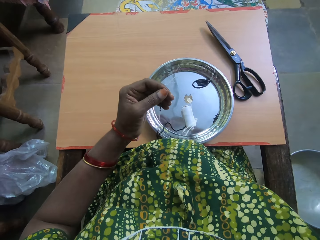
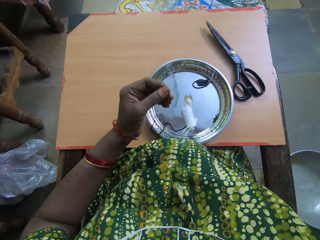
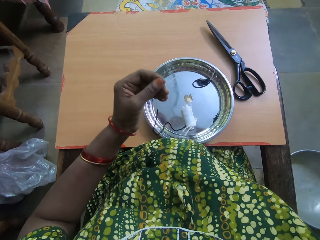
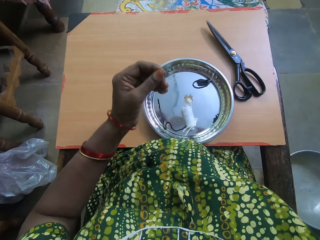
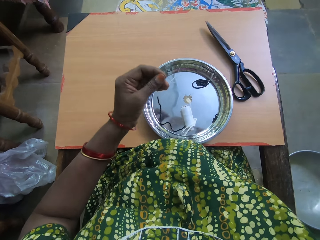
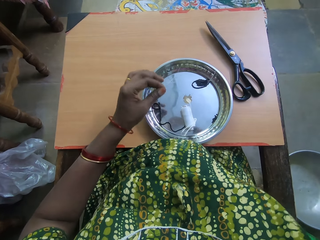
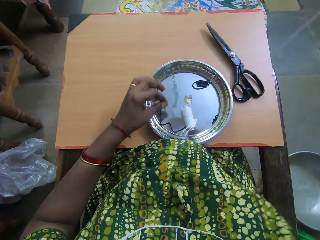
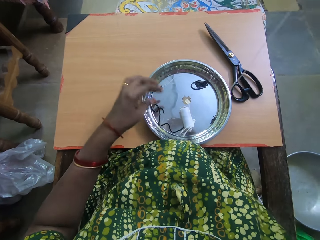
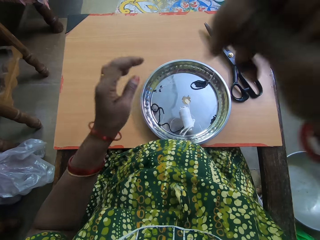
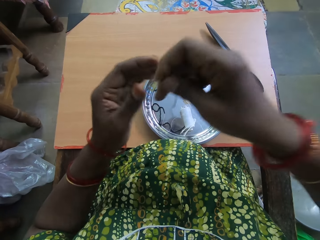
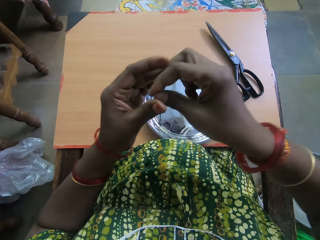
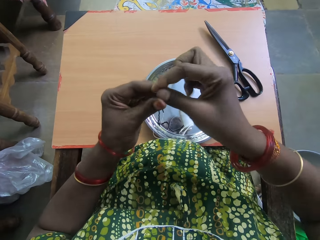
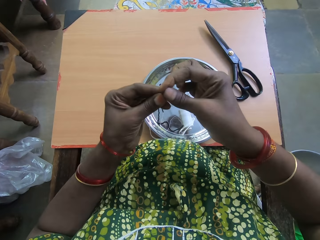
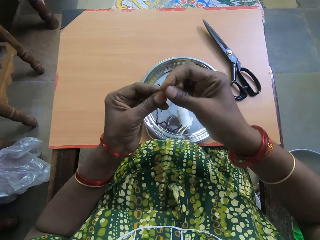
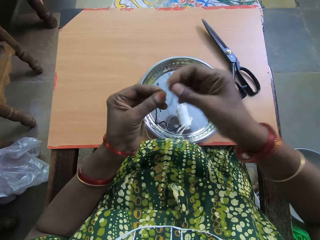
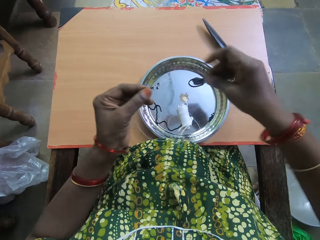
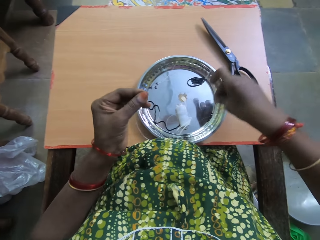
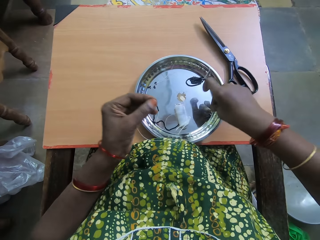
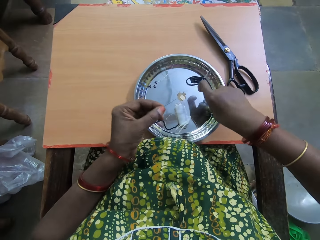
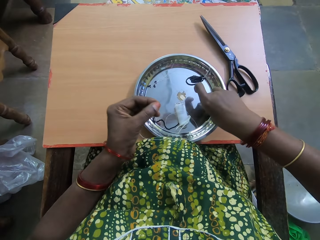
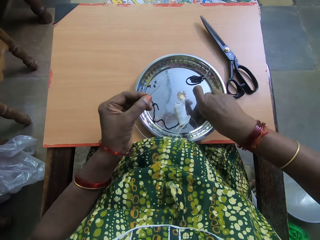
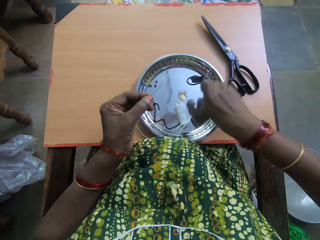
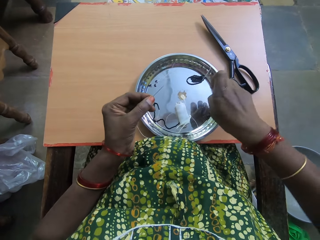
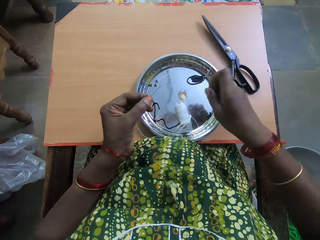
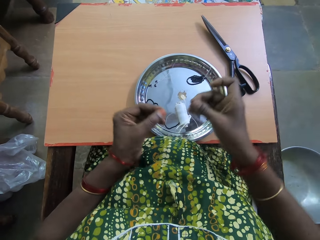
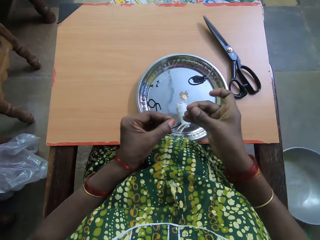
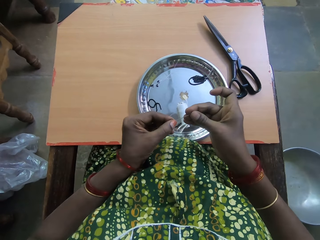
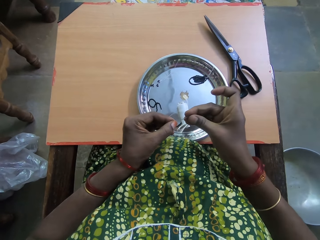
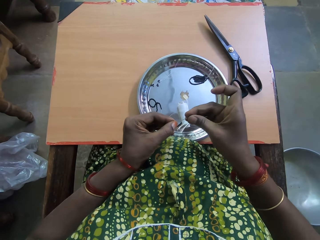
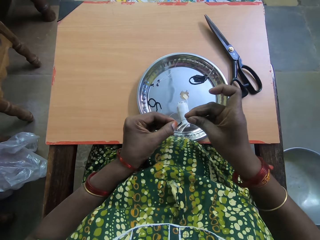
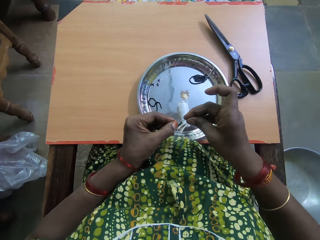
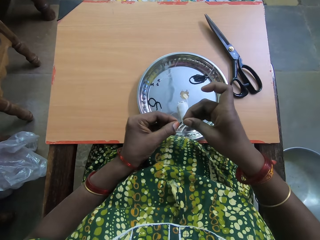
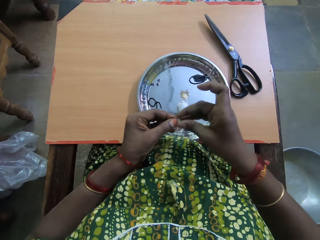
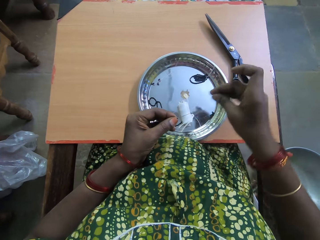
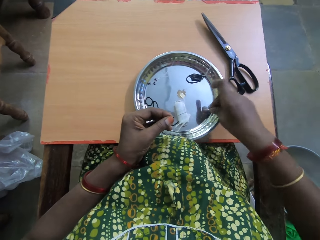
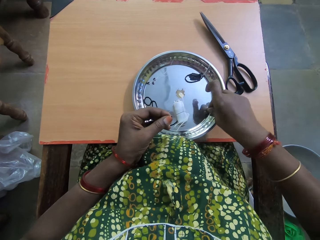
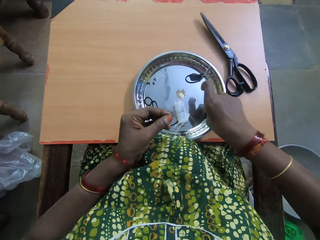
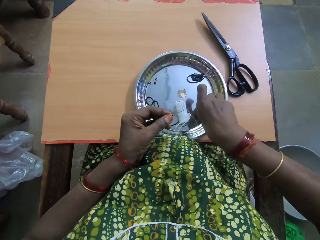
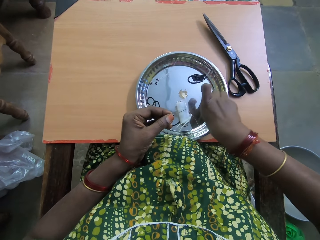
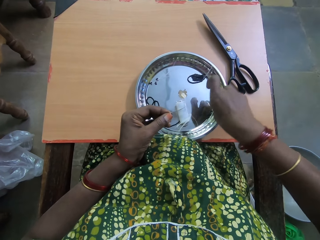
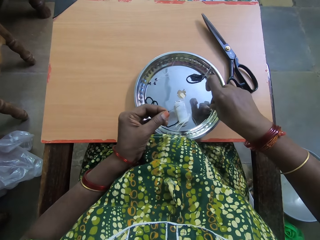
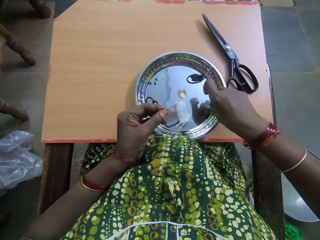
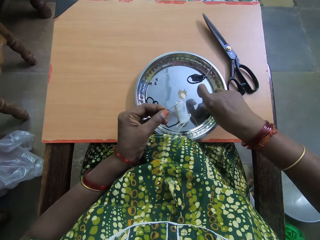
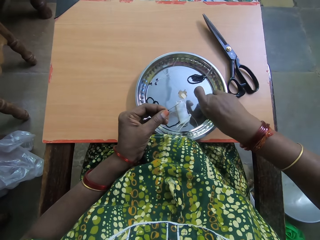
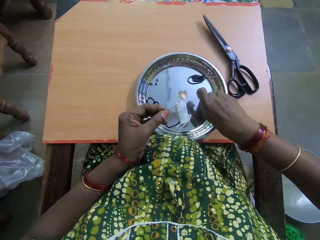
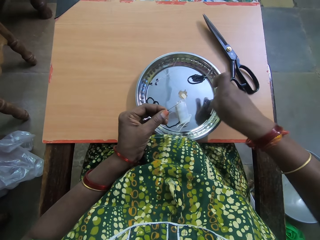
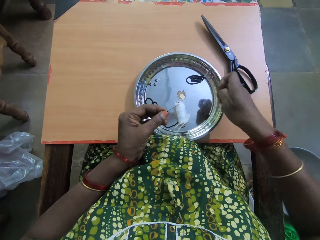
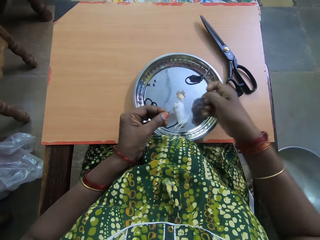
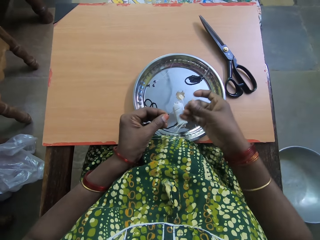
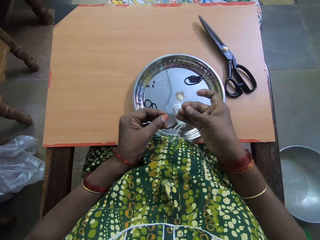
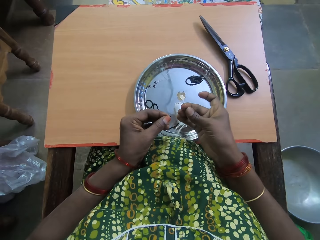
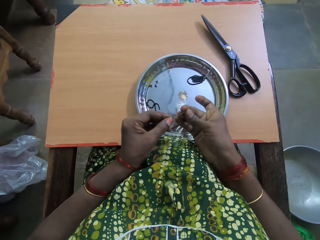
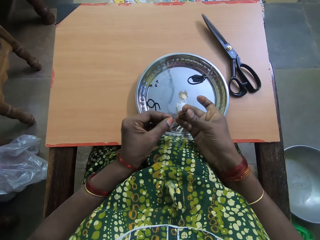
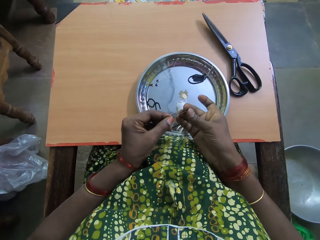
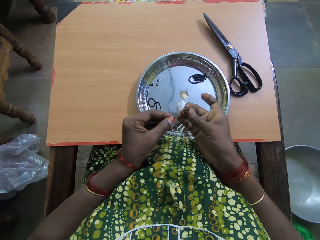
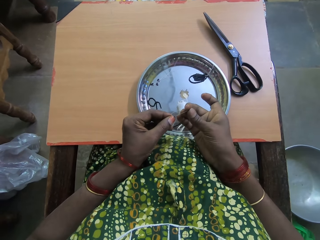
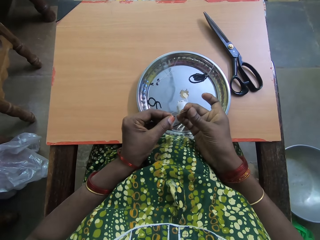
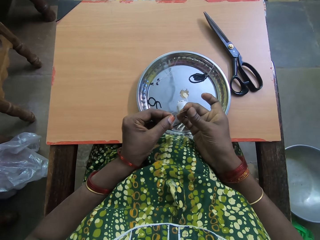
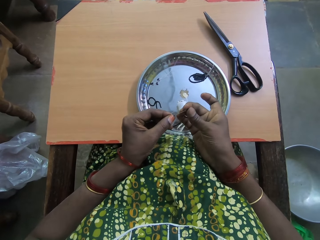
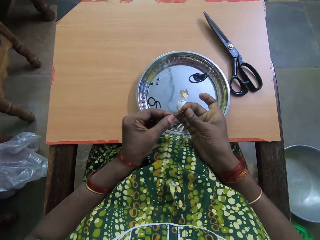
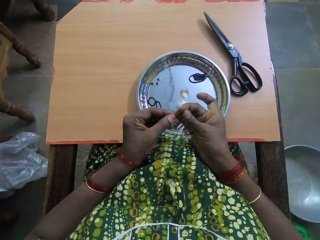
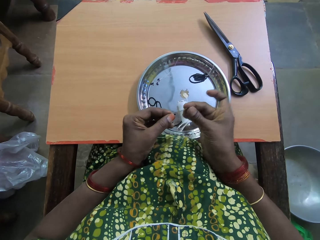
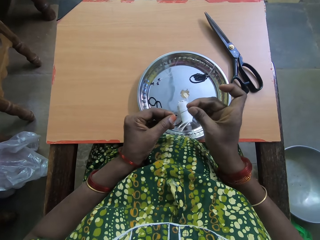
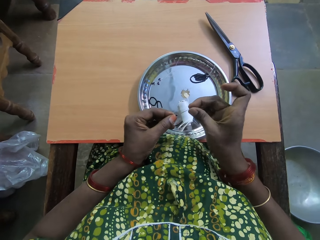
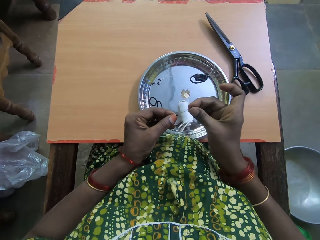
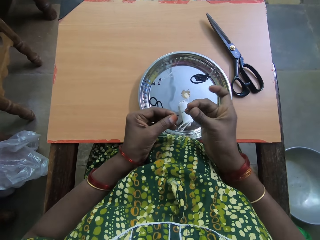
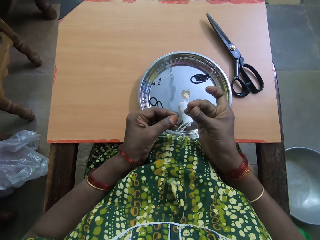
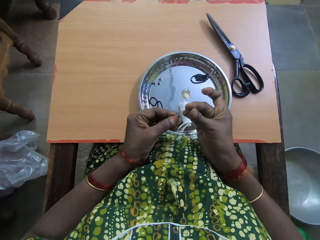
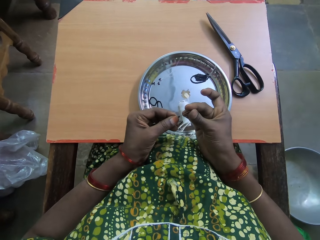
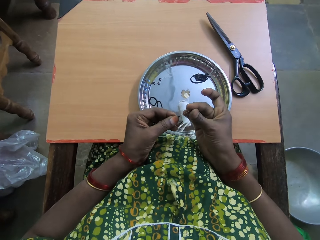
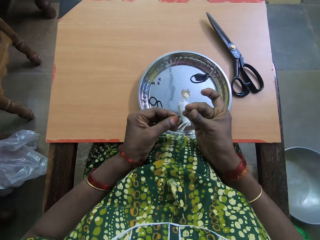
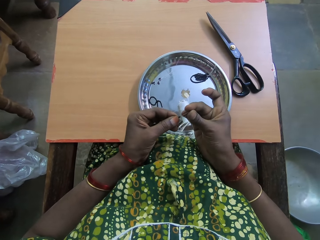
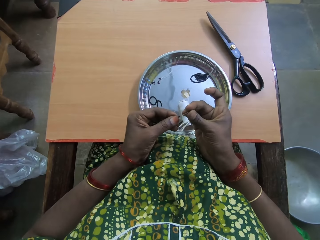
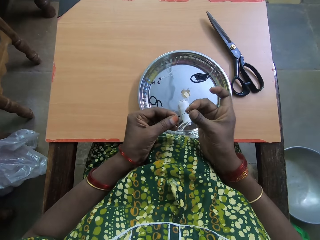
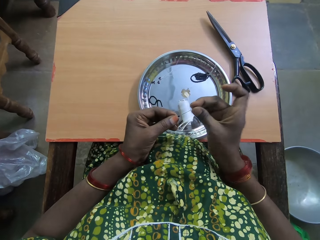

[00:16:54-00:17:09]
The camera wearer carries the needle or fishing line up. She transfers the needle from her right hand to her left hand. She picks a bead in the tray on the table with her right hand. She puts the bead in her right hand in the fishing line in her left hand. She picks a bead in the tray on the table with her right hand. She puts the bead in her right hand in the fishing line in her left hand.

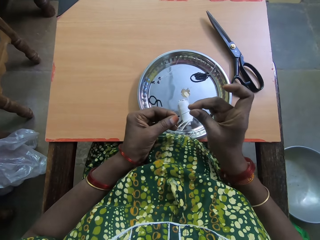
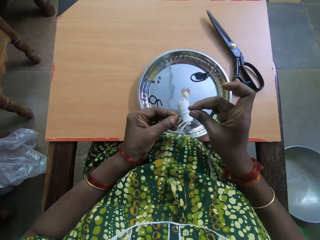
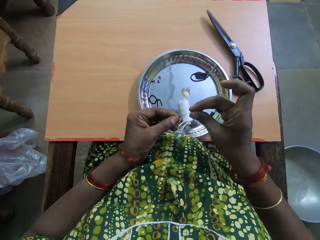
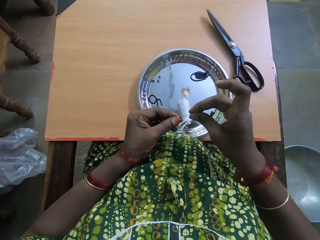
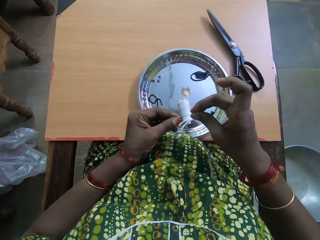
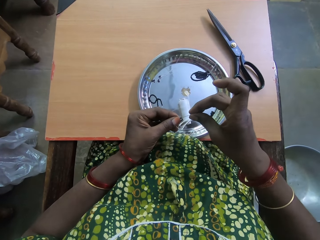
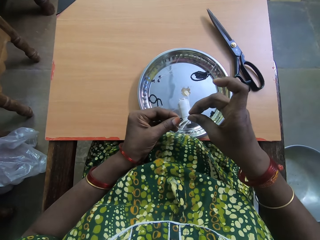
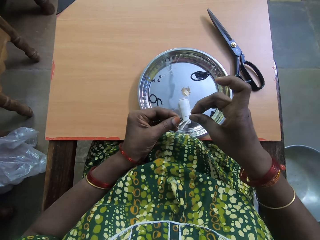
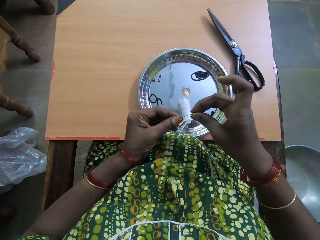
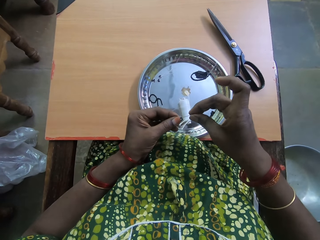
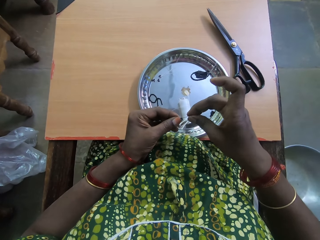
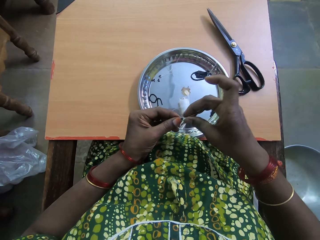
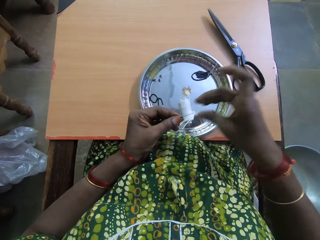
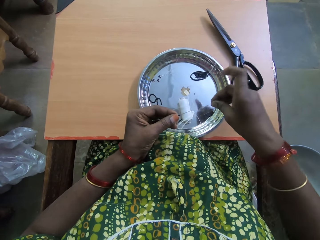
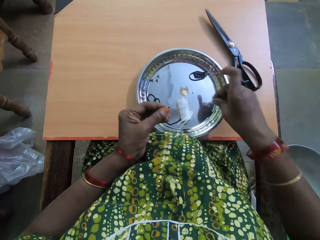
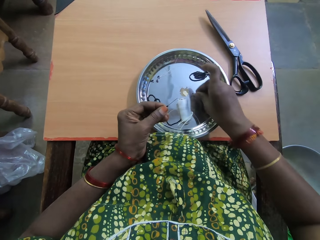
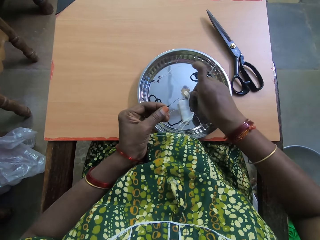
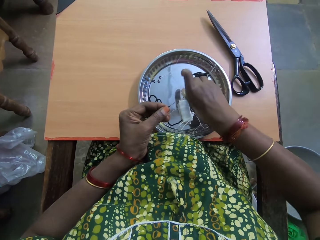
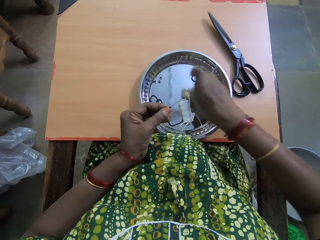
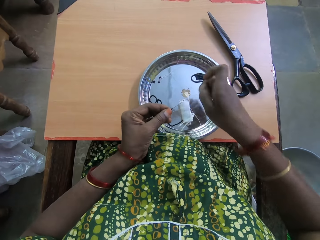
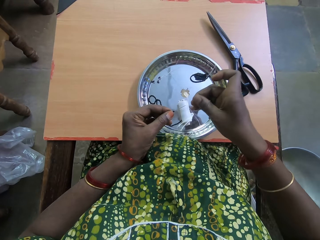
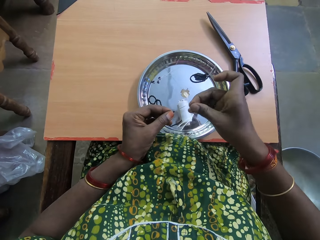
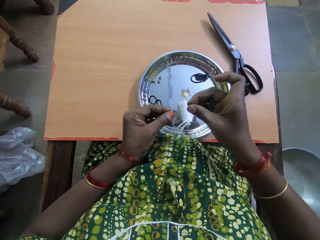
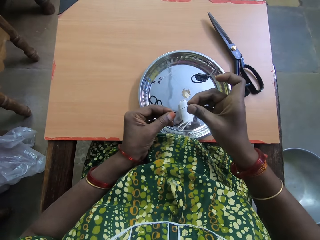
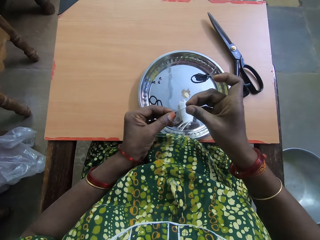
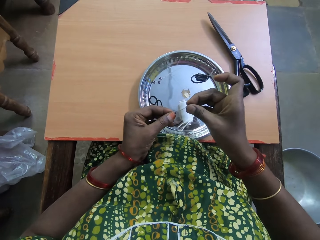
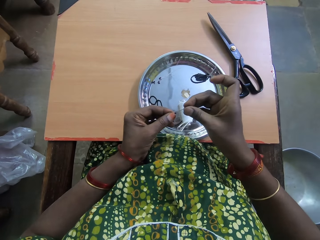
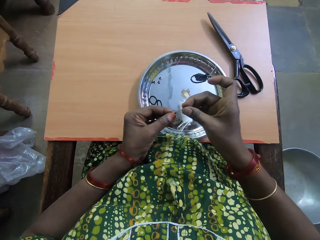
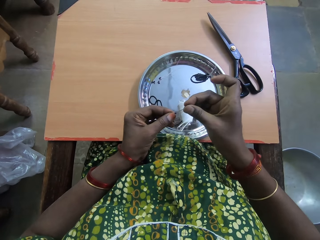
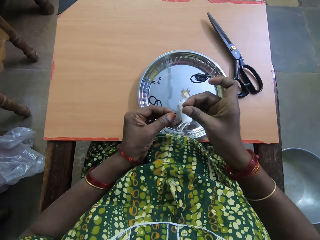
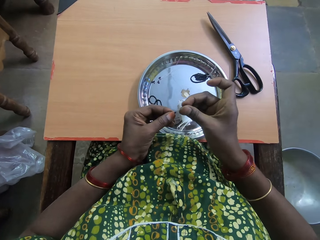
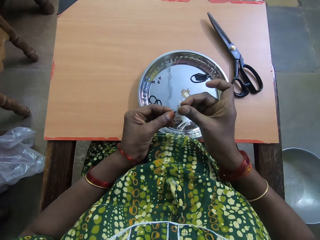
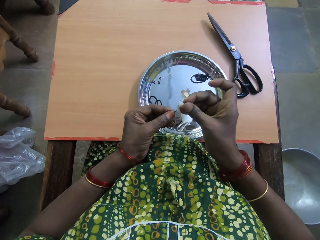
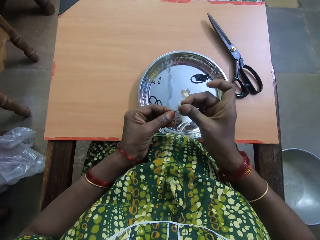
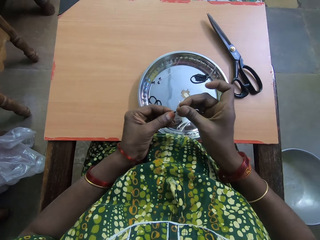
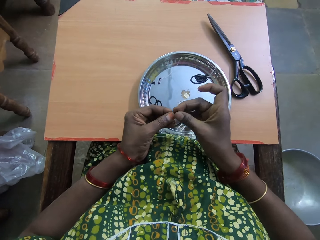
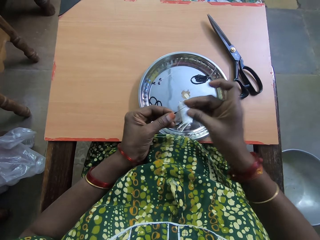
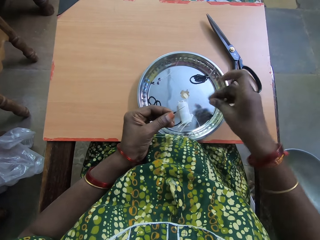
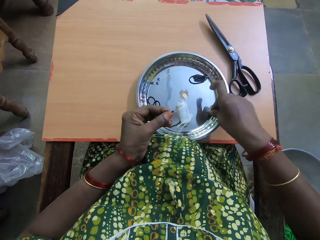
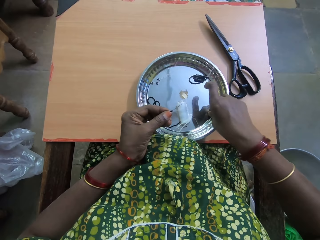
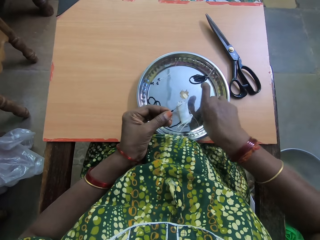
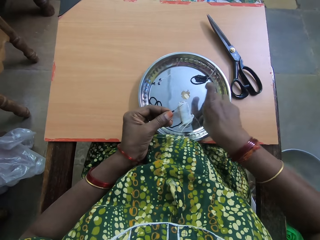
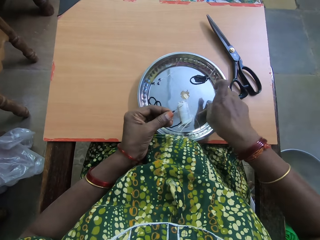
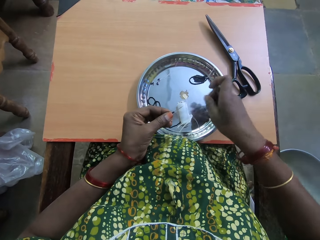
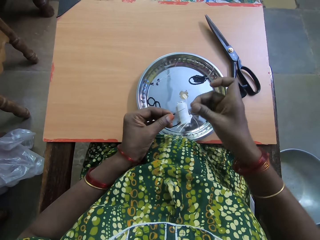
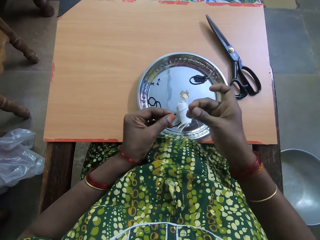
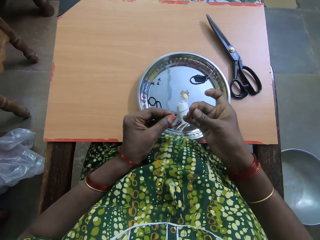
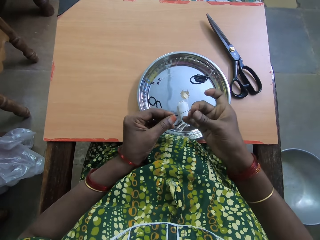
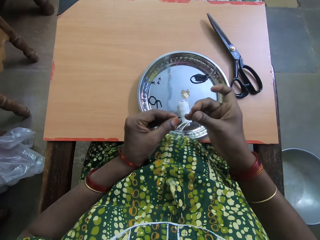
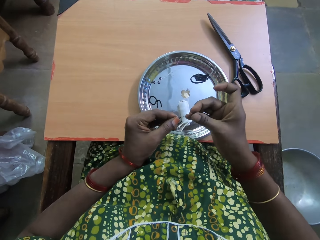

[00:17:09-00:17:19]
The camera wearer drops a bead in the plate or tray. She picks the bead in the tray on the table with her right hand. She puts the bead in her right hand in a fishing line in her left hand. She picks a bead in the tray on the table with her right hand.
